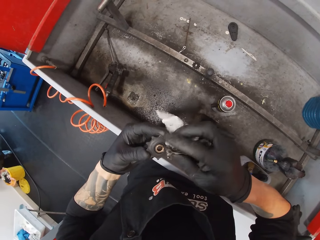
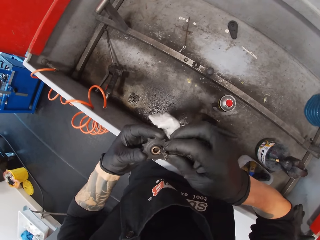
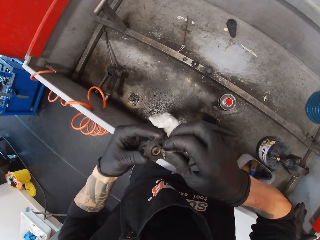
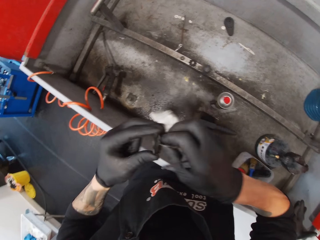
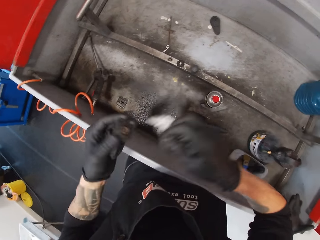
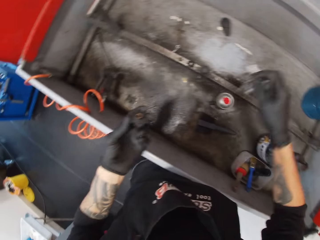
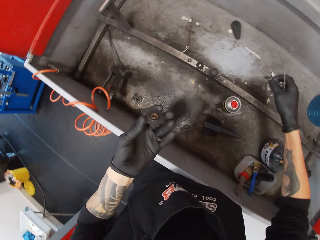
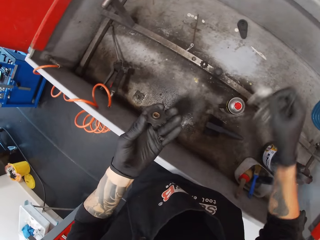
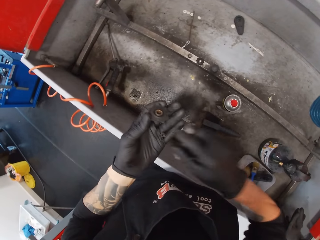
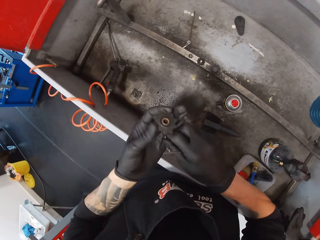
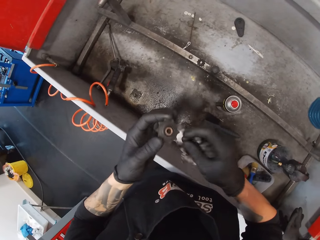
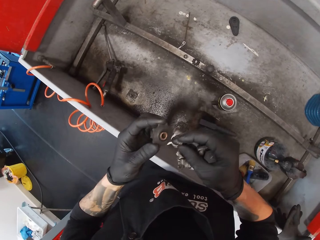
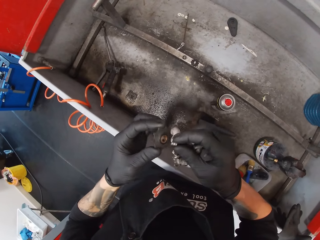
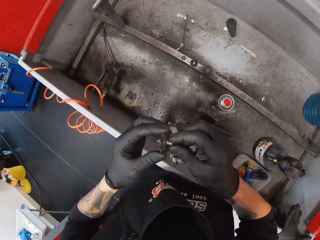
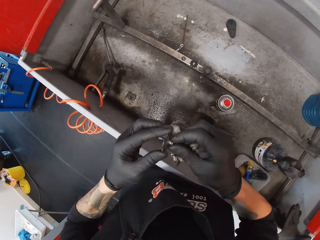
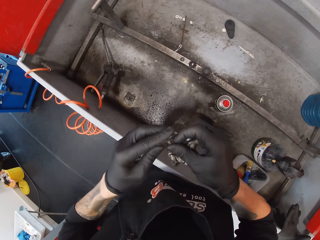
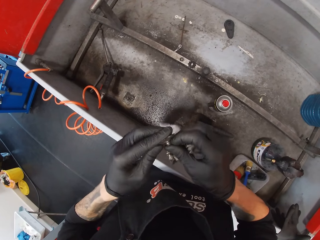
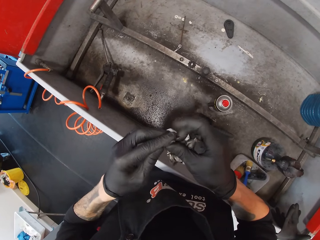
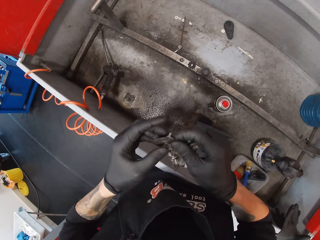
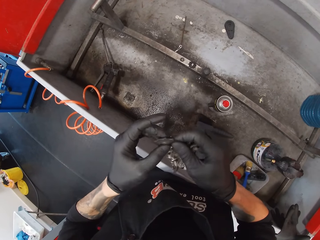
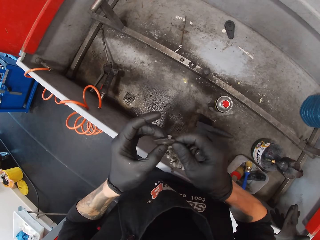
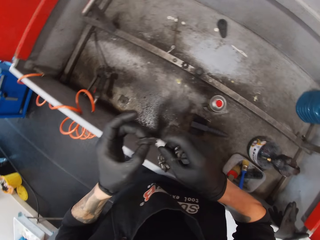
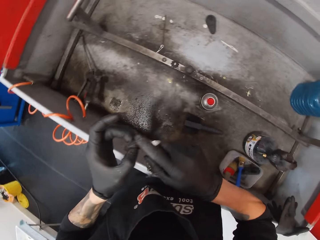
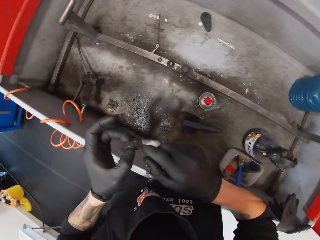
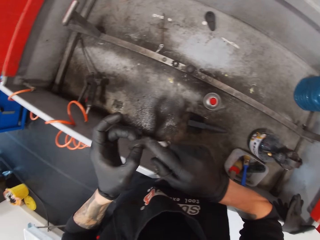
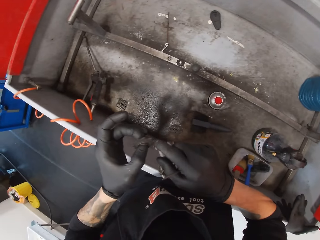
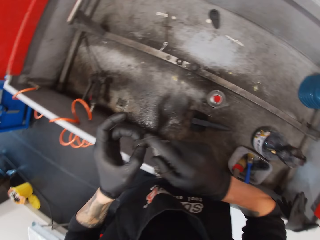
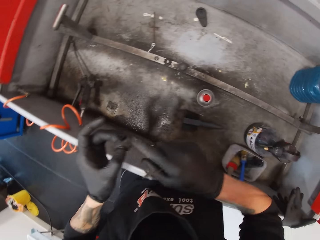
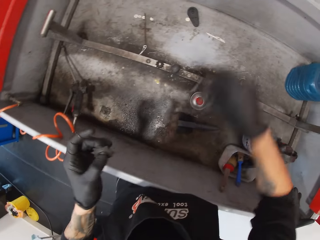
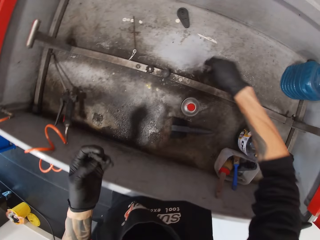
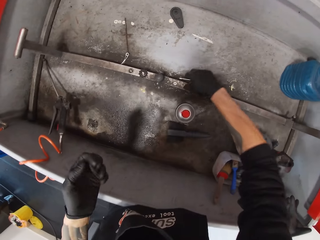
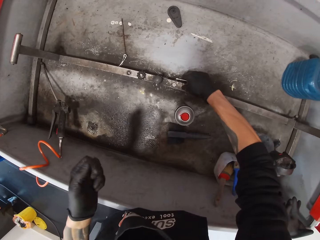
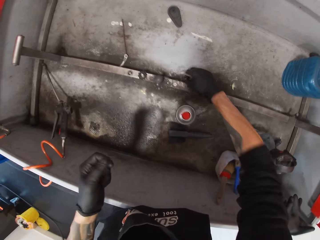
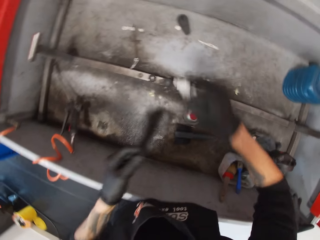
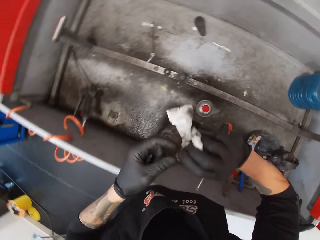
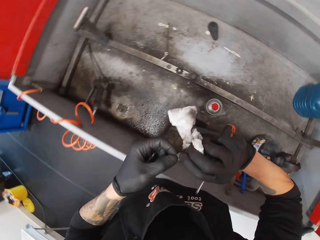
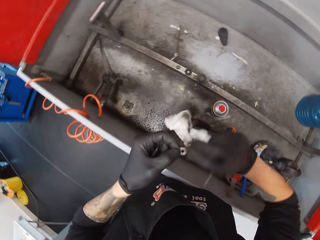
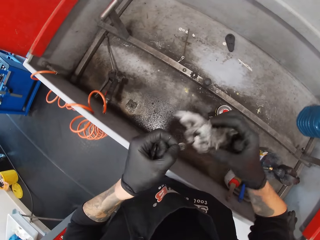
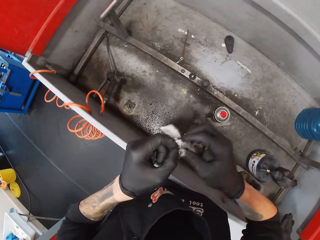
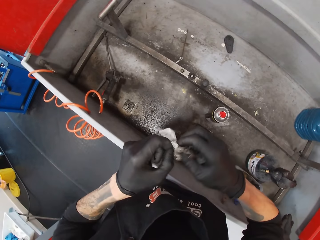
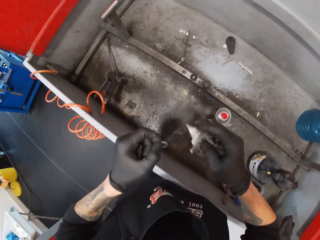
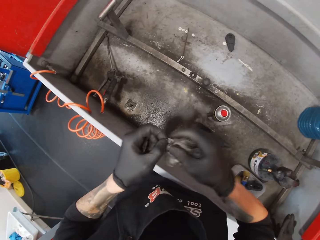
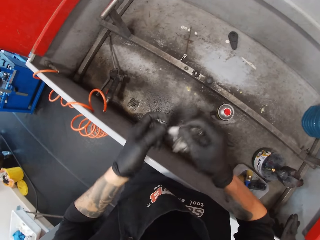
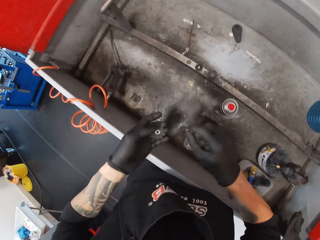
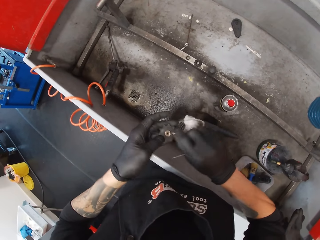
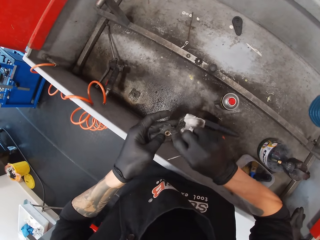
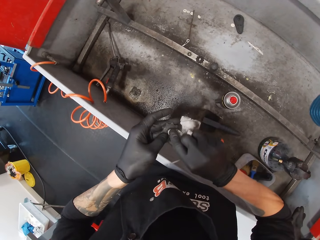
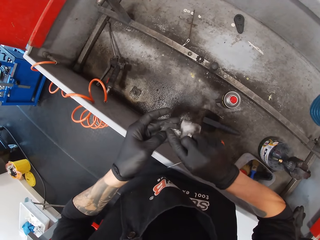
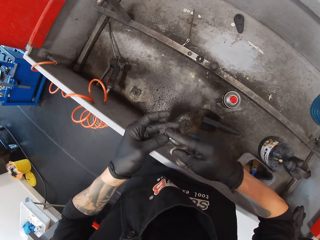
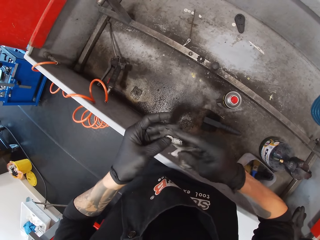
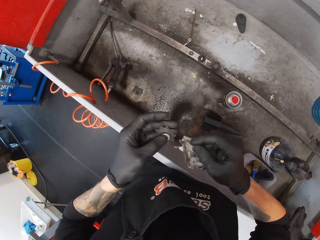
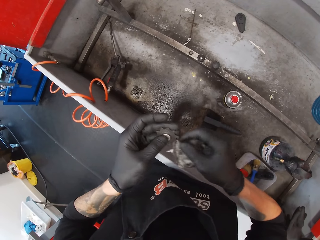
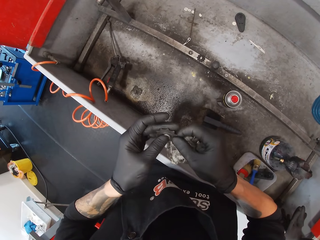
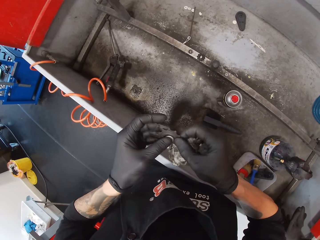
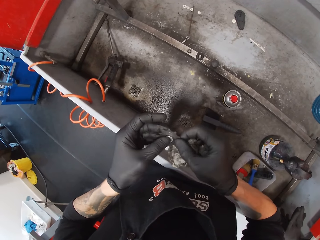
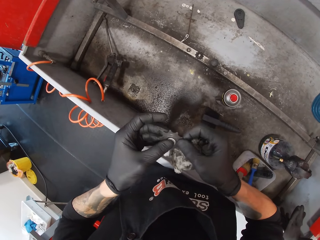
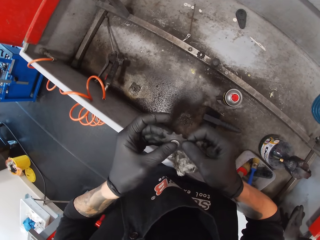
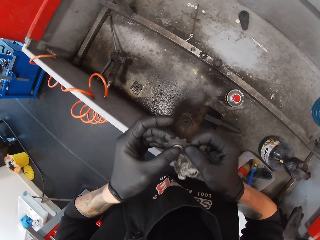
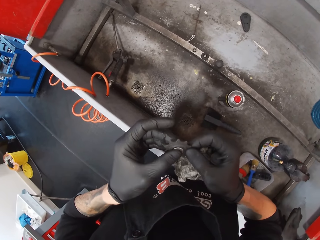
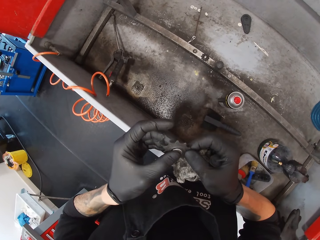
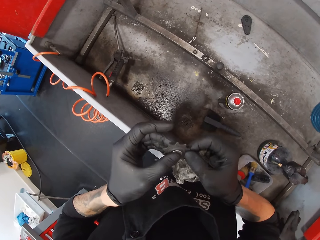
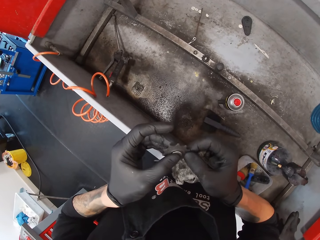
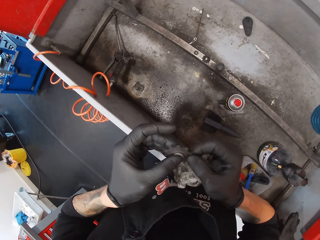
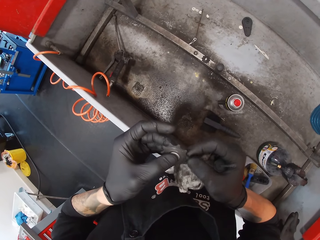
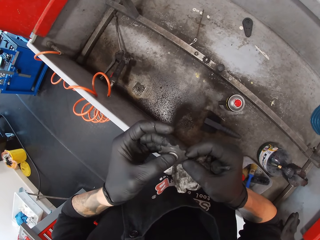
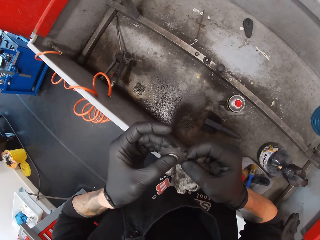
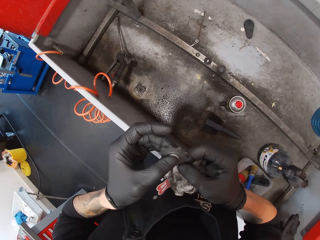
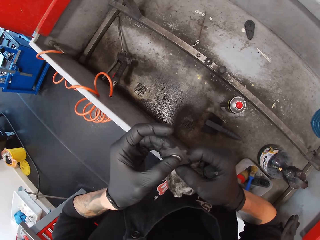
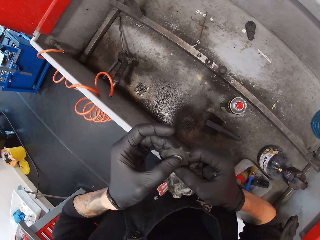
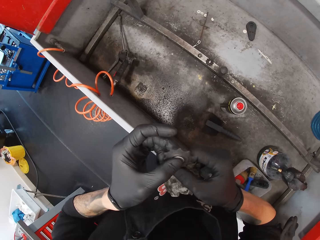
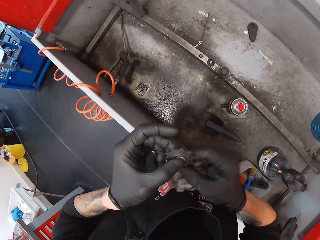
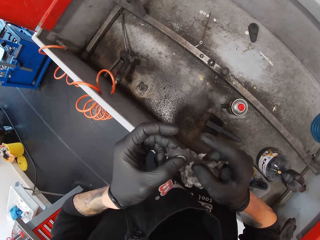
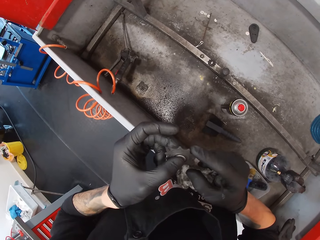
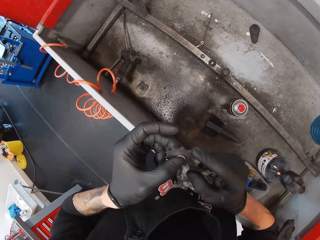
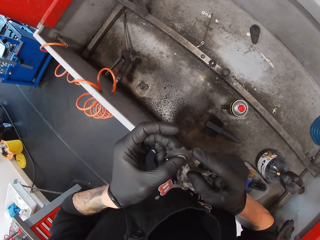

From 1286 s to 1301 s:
The camera wearer fixes the bearing on the chain holder. He rotates a metal with his hand. He picks up the bearing and wipes the metal with a cloth. He fixes the bearing on the chain holder. He rotates an iron with his hand.

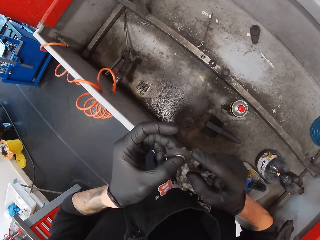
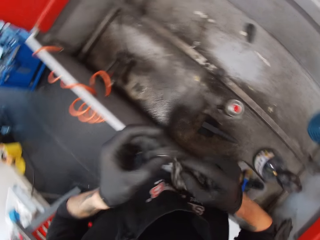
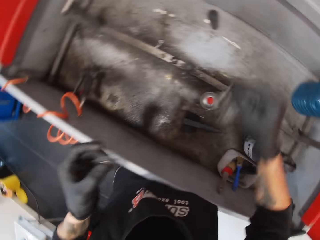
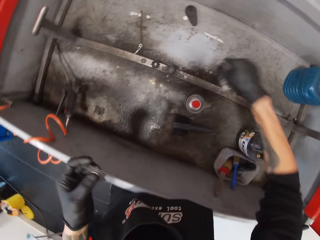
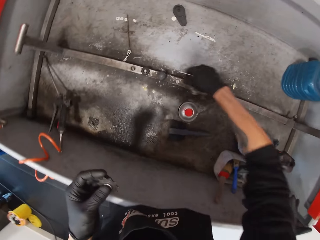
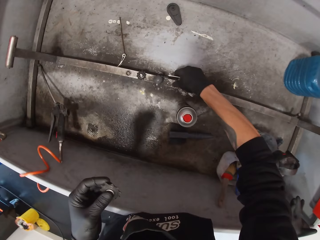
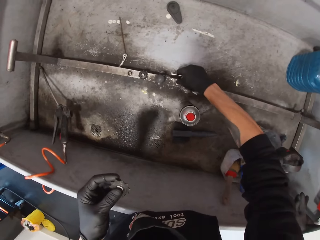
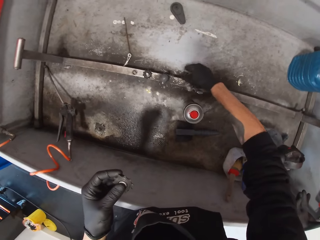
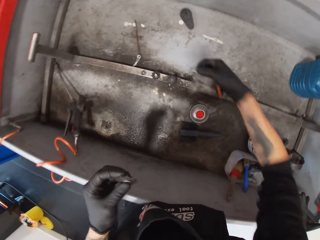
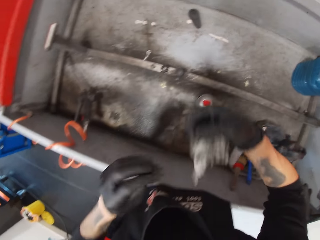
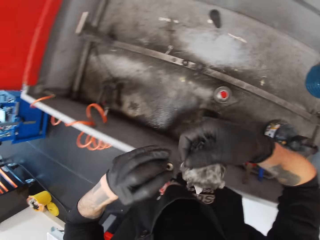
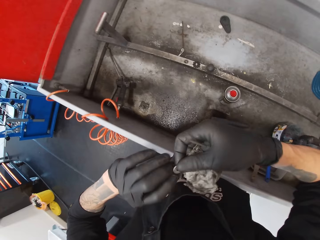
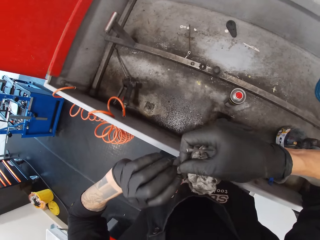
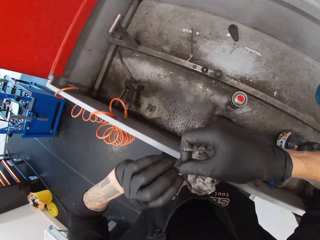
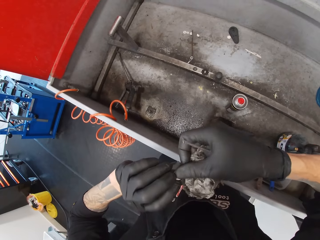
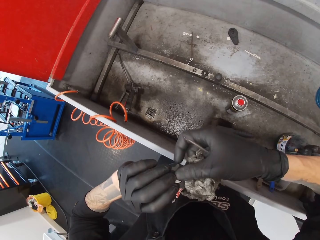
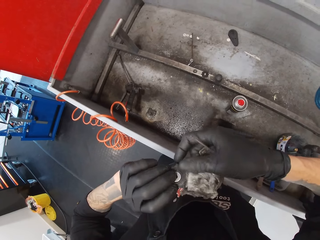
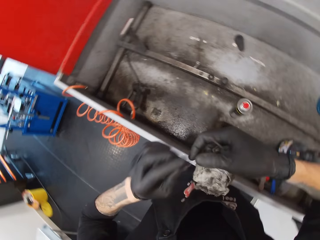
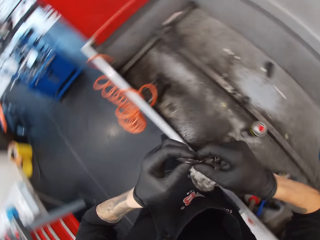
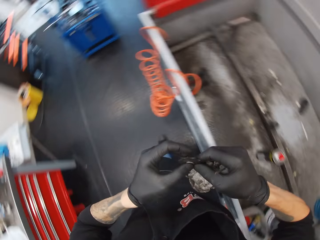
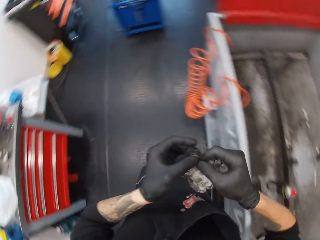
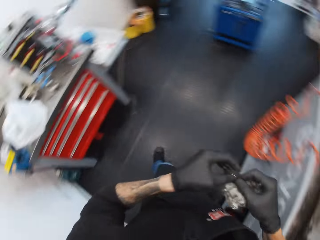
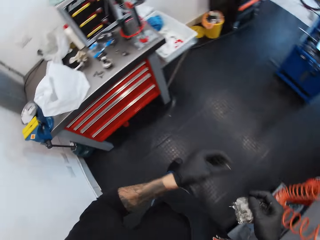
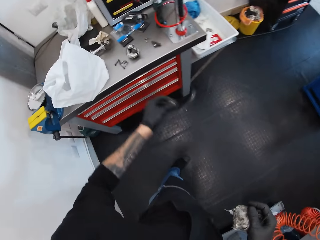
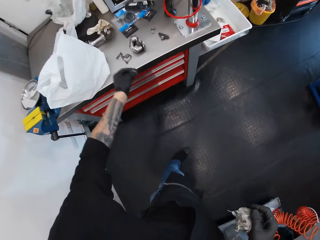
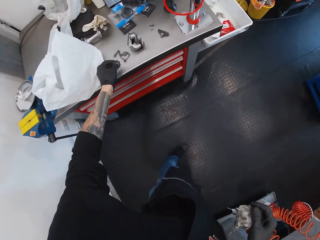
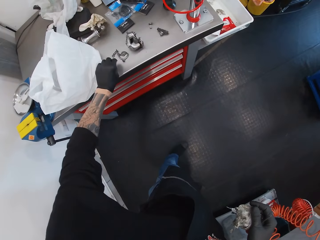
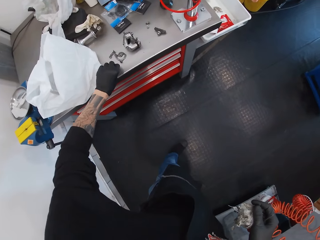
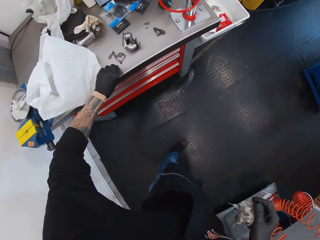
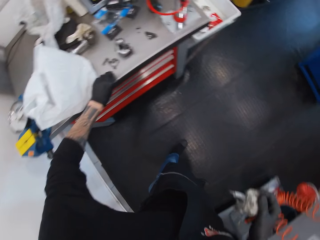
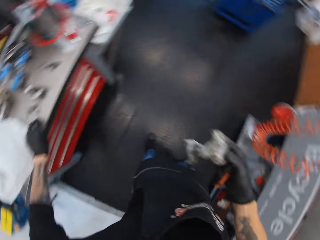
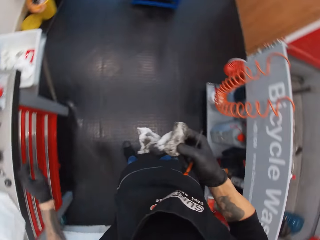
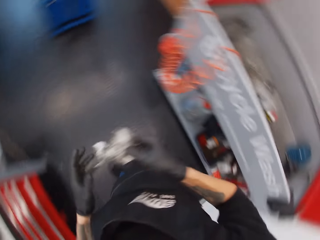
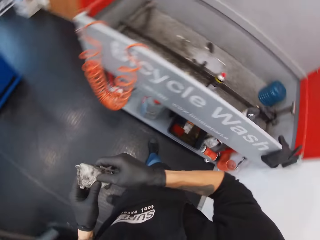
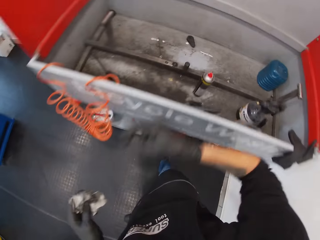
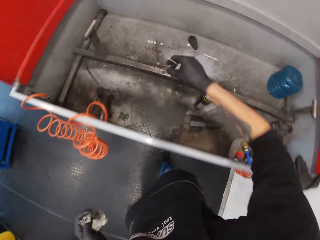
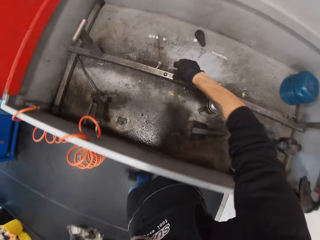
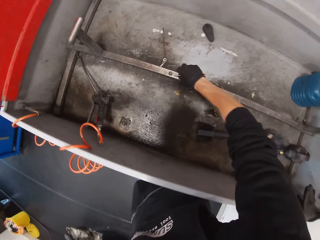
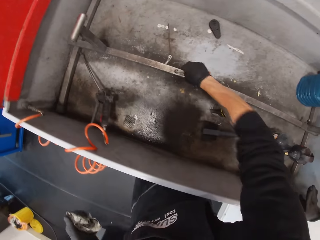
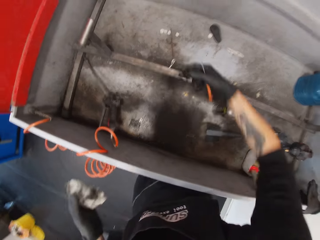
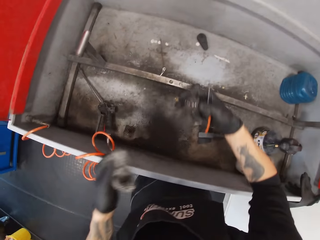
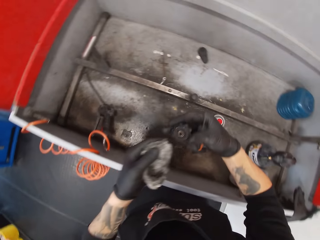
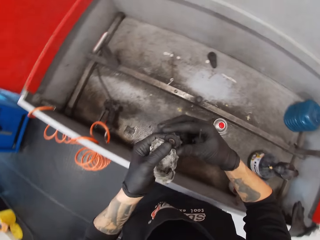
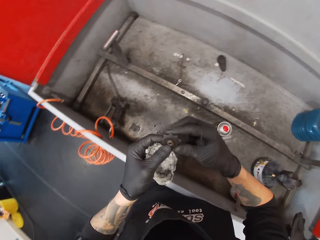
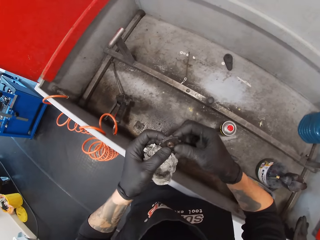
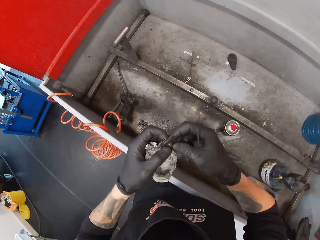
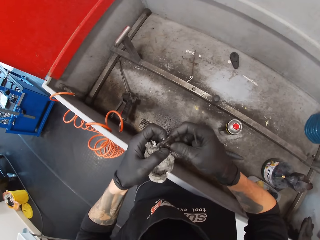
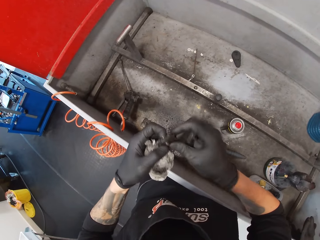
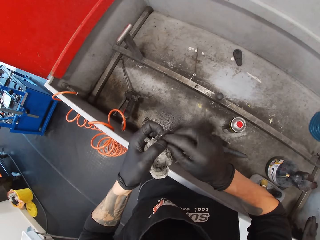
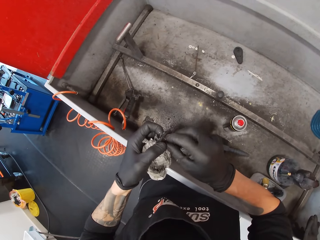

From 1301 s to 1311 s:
The camera wearer picks up the bearing. They attach a metal on the iron gear. They put the chain holder on the table. They pick up the chain holder.
